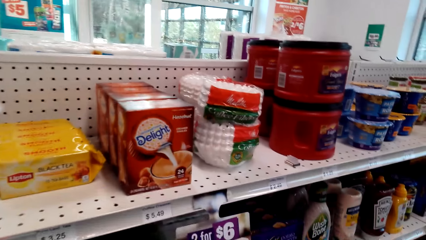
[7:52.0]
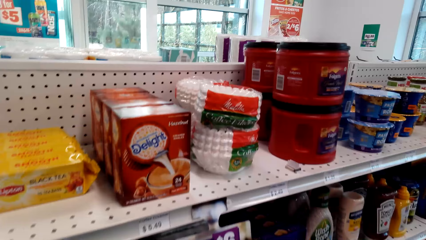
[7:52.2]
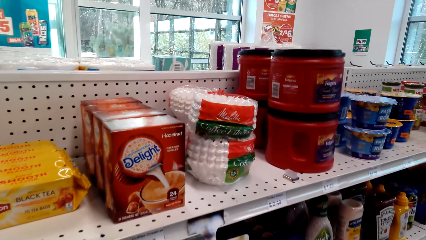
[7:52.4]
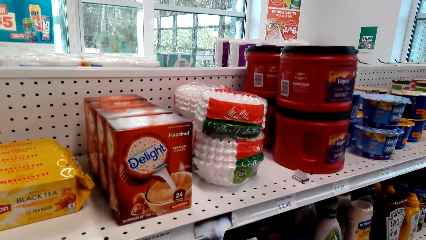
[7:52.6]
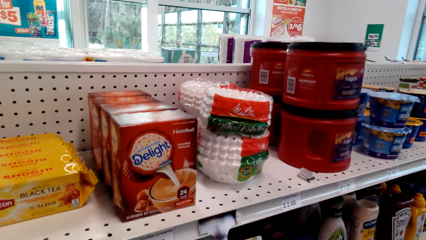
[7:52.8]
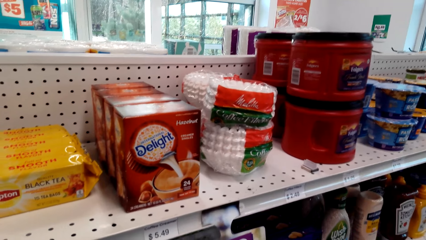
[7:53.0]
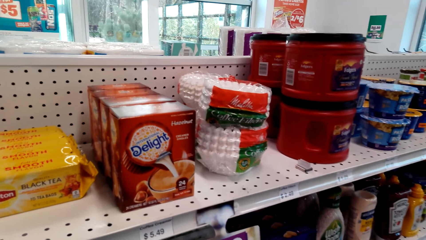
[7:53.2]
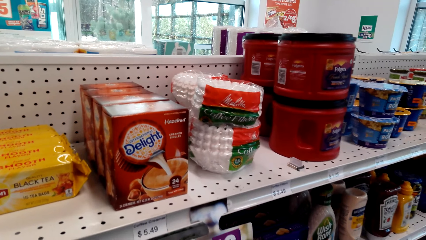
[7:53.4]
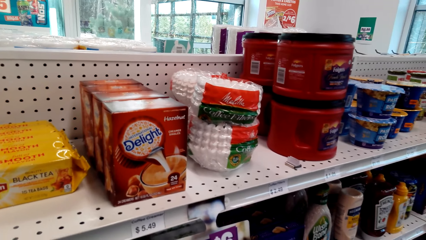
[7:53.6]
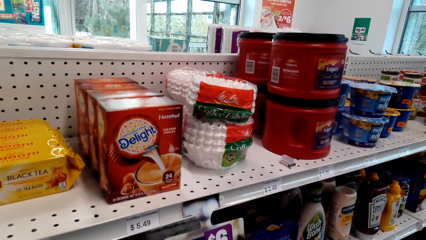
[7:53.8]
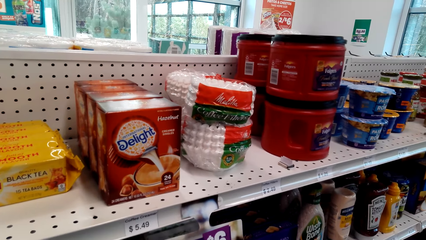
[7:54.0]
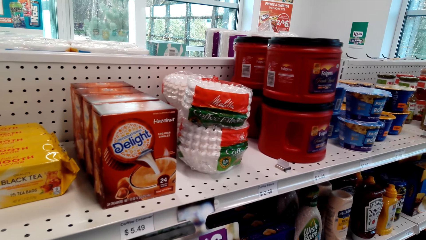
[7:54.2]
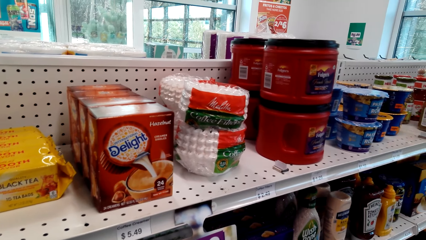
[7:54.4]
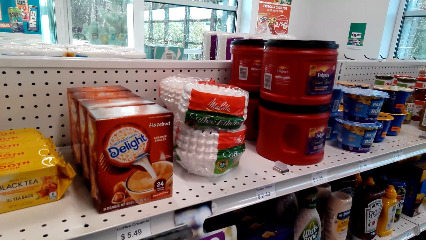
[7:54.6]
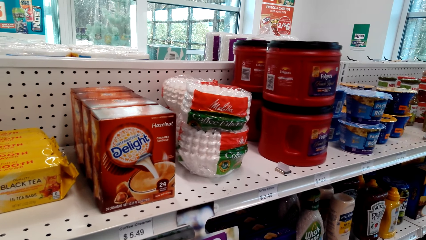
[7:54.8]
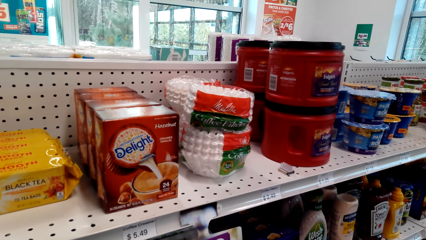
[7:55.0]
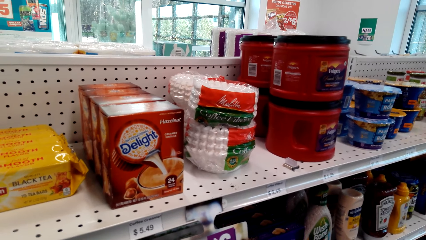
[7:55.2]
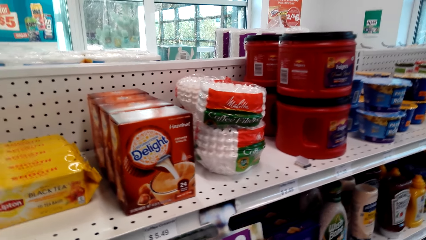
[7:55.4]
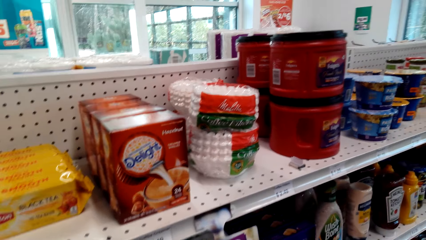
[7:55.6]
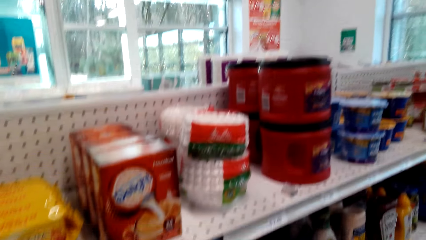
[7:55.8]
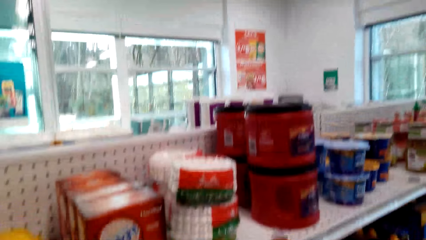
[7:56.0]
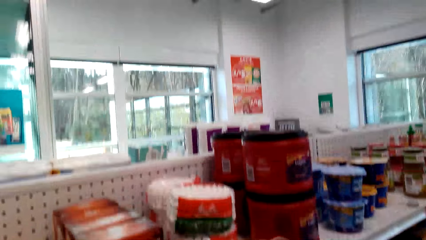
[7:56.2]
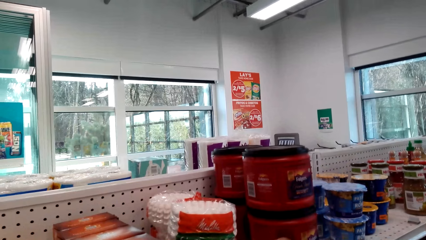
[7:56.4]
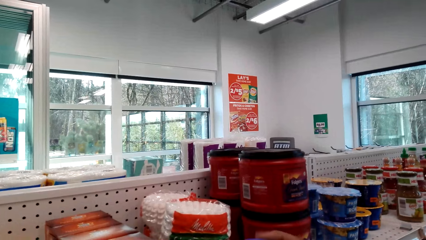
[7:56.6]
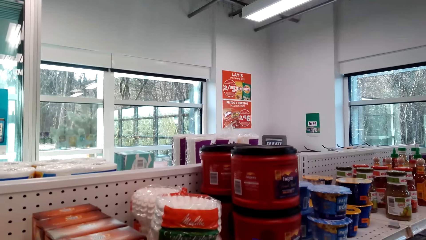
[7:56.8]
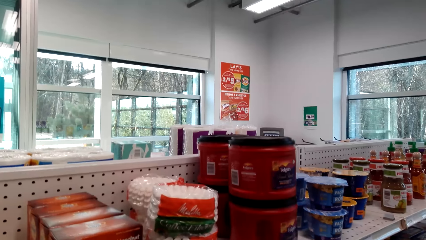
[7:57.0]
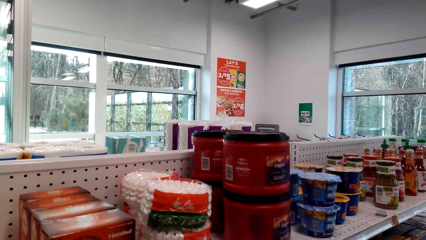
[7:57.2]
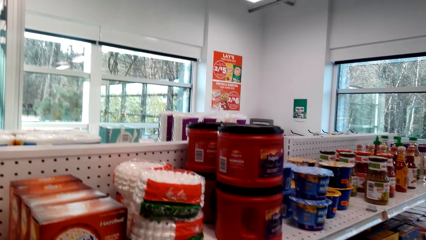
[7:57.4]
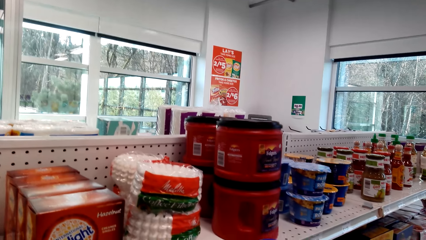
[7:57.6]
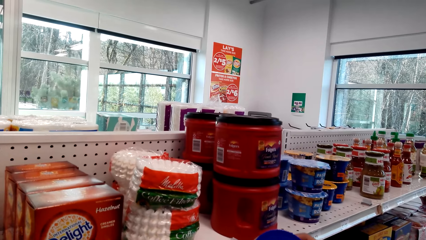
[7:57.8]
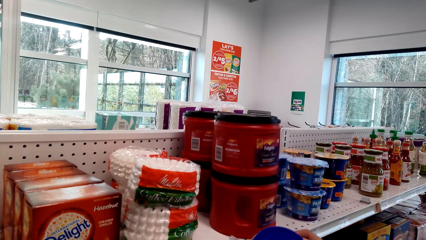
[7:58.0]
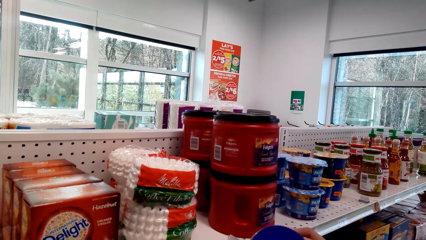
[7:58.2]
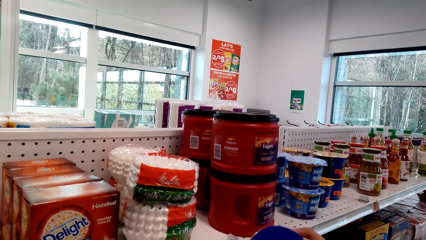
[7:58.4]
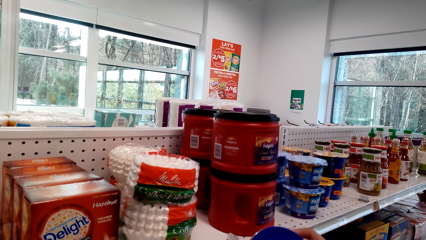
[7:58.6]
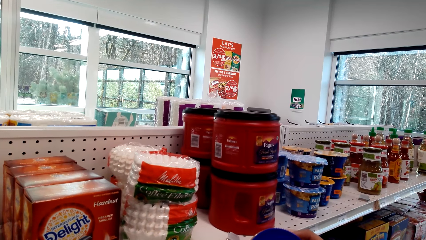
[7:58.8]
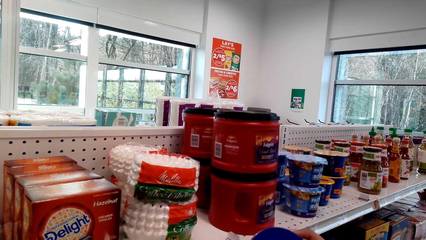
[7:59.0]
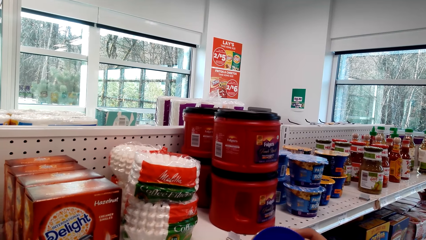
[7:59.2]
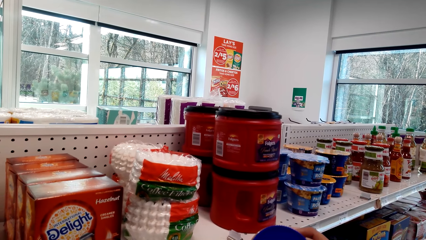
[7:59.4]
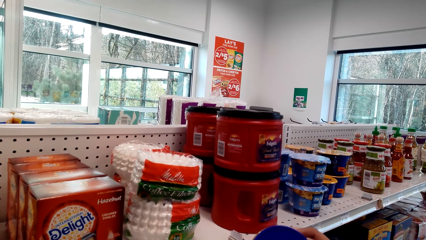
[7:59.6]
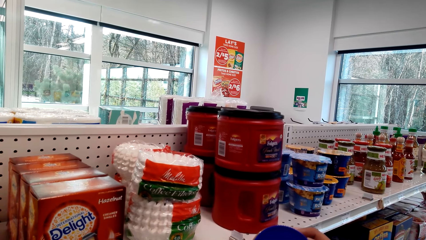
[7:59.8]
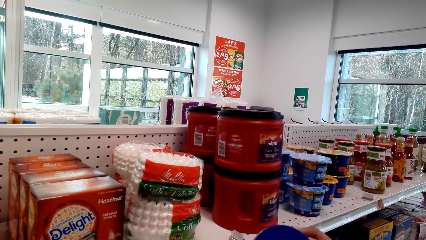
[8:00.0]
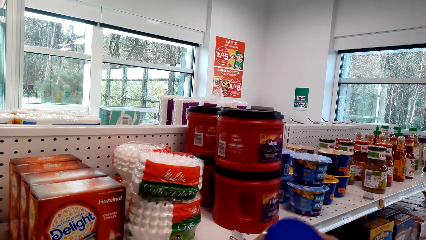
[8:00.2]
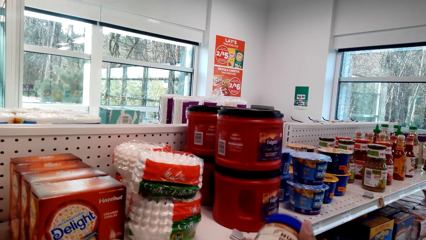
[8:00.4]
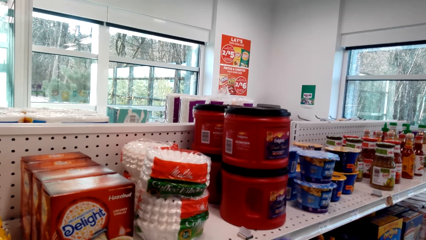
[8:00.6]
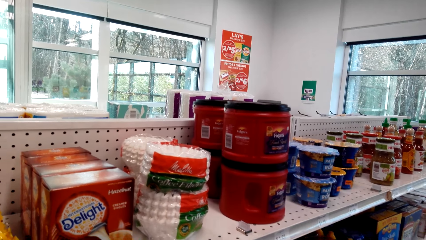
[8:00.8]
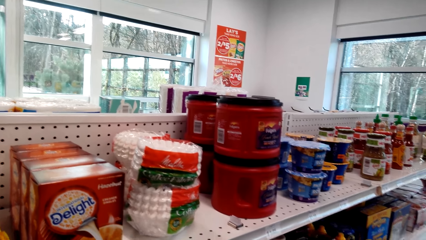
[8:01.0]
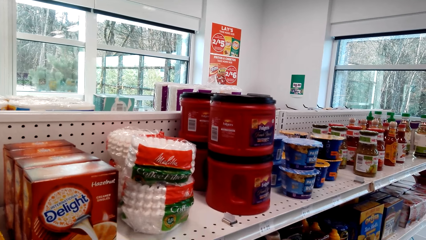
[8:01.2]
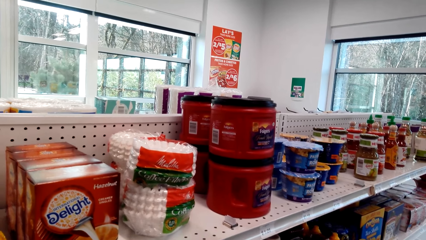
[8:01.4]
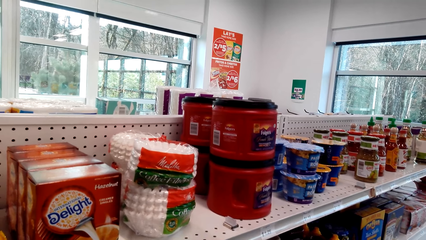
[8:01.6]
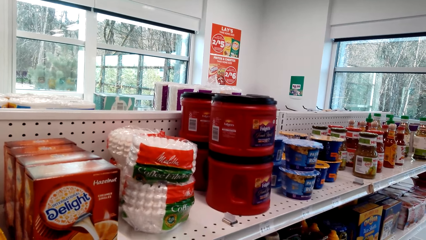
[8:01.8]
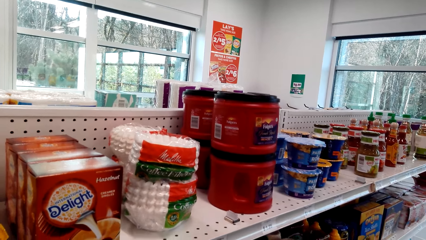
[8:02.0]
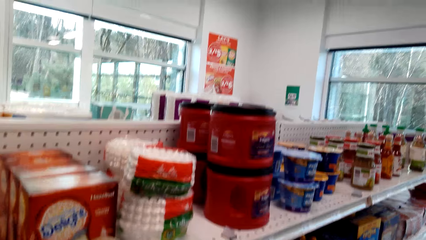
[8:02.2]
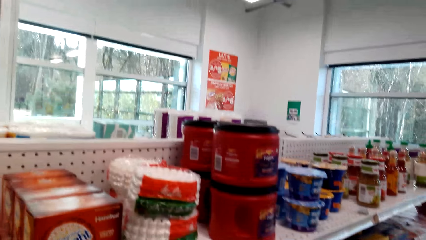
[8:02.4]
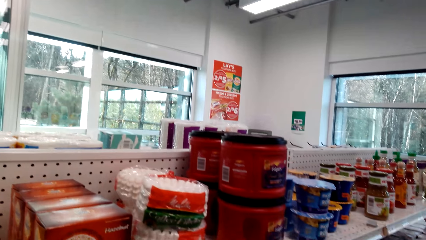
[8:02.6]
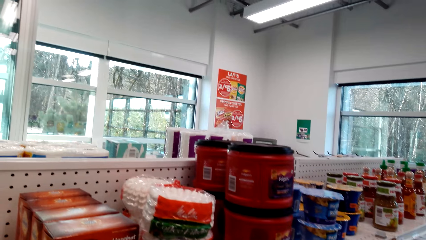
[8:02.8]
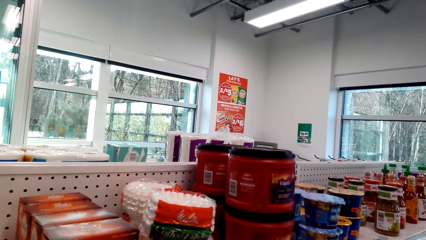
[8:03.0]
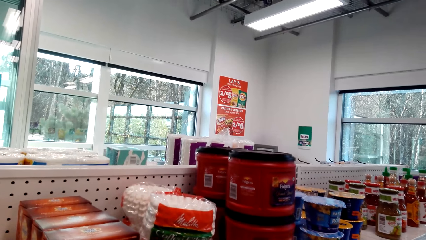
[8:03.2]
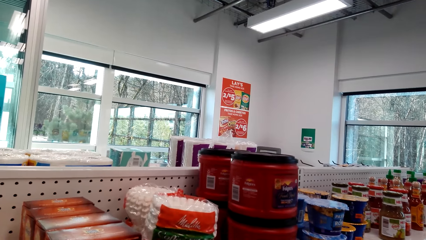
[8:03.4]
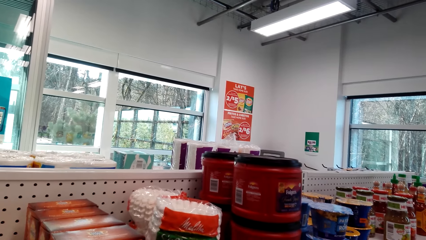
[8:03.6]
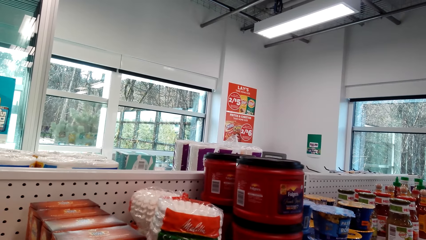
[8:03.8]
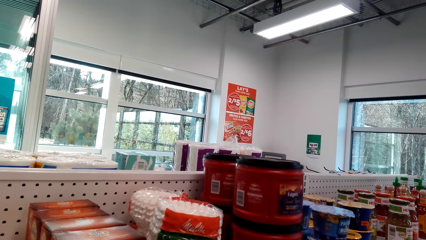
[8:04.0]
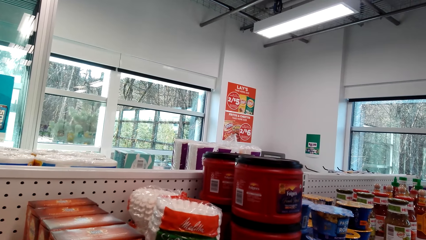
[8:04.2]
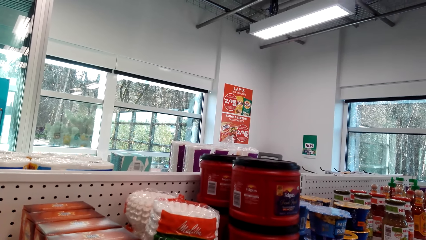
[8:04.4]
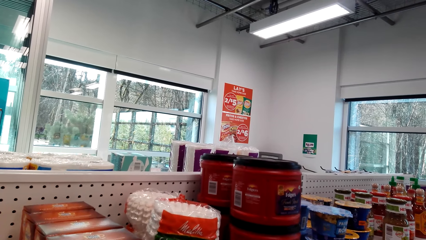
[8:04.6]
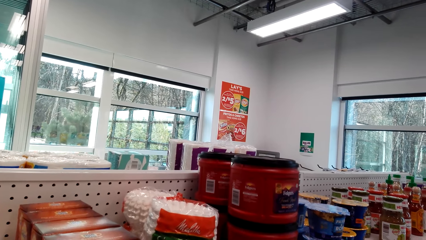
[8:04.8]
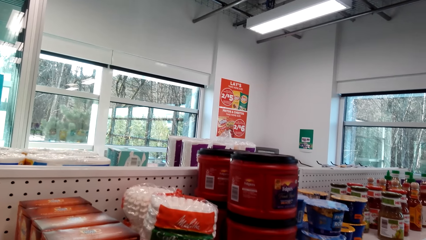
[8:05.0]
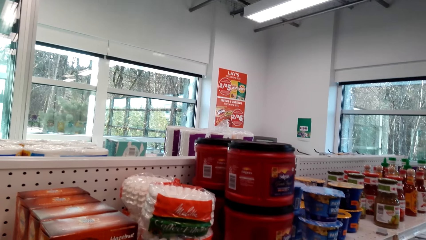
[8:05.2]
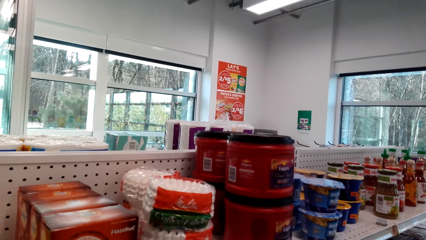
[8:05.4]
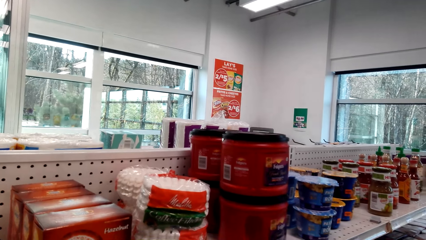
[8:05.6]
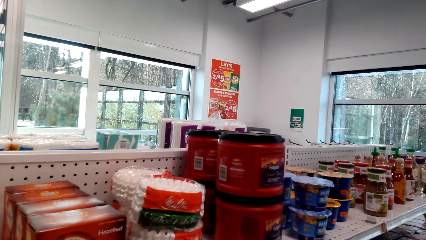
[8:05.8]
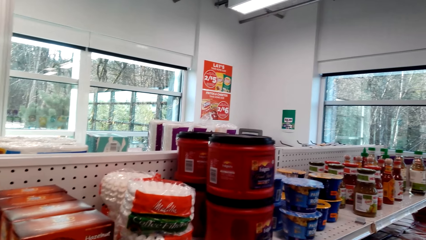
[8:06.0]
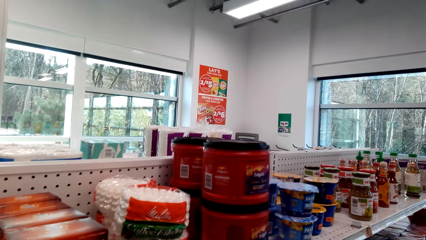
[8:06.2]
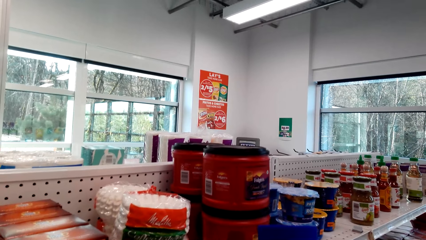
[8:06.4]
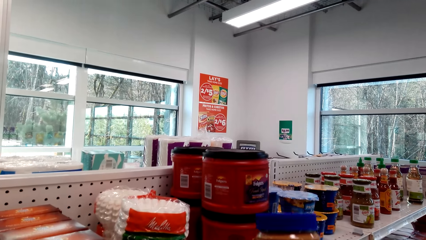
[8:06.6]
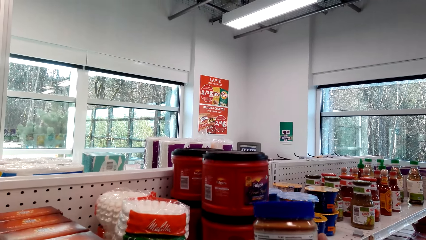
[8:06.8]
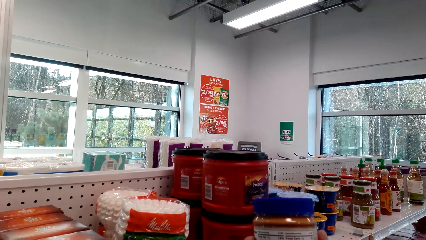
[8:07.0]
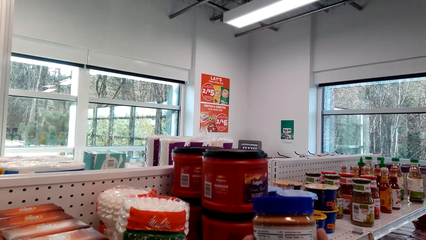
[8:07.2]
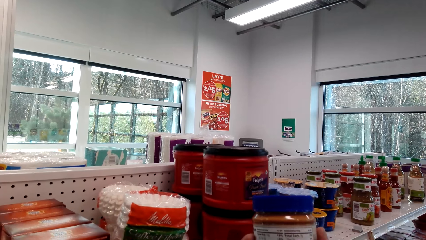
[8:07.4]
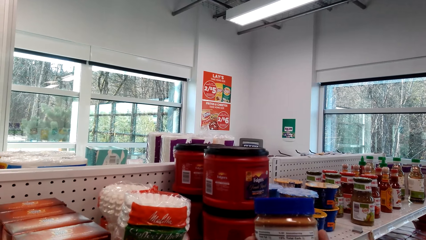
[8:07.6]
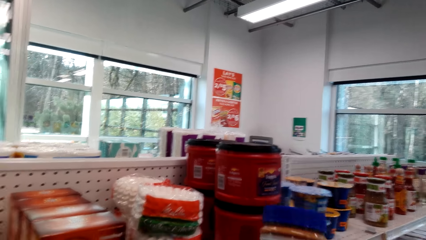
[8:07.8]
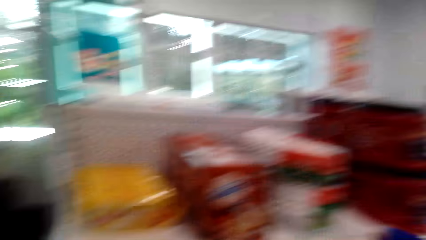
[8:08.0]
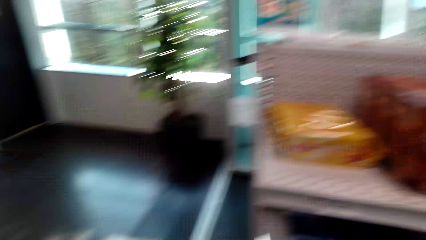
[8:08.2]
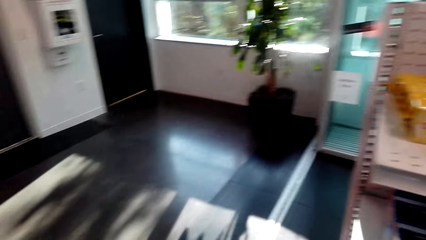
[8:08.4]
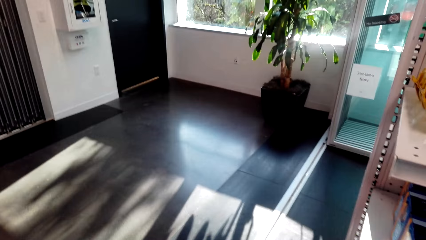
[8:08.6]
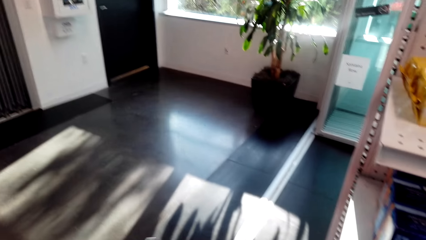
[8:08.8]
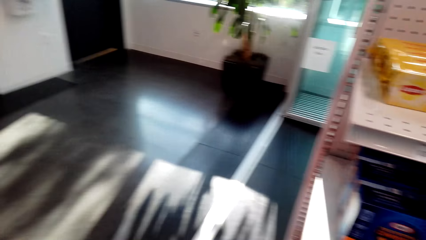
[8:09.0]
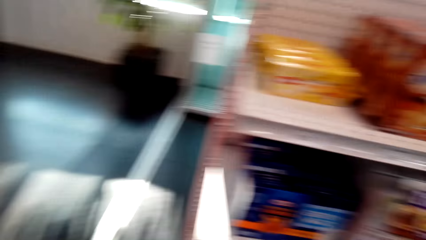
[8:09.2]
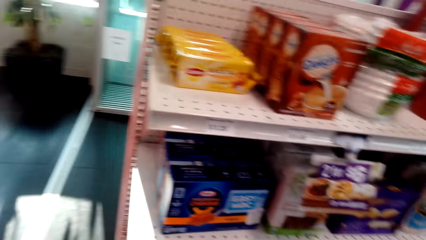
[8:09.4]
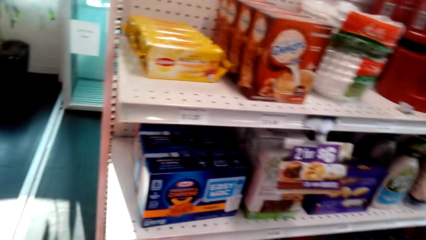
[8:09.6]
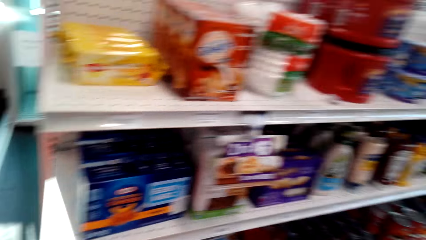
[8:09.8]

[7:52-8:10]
The camera wearer holds a tin. They stand beside the shelf. They hold the tin.
